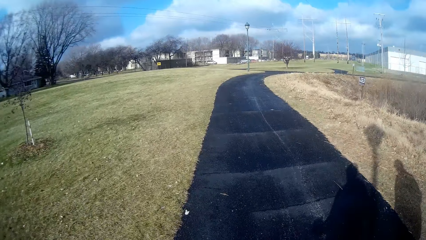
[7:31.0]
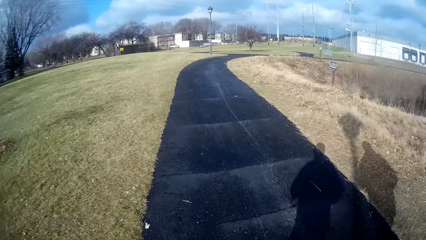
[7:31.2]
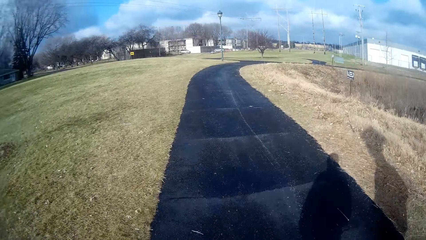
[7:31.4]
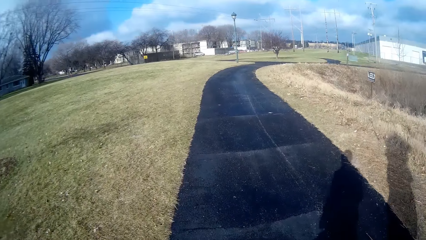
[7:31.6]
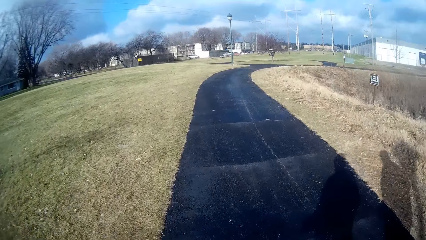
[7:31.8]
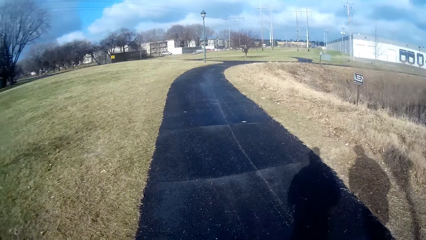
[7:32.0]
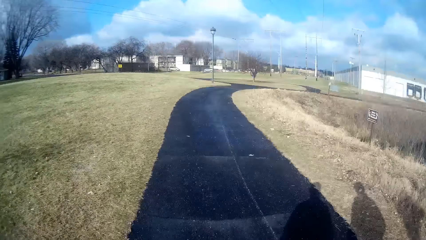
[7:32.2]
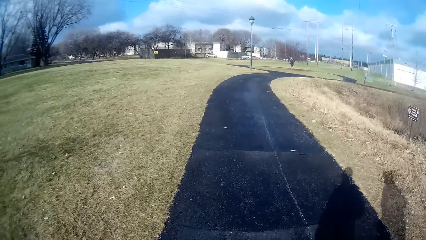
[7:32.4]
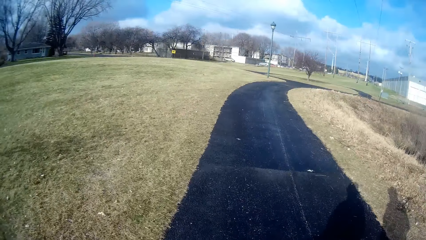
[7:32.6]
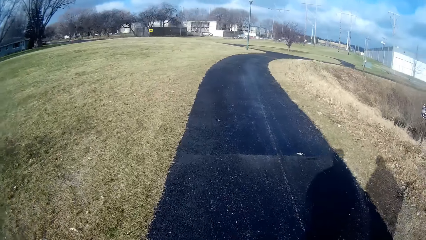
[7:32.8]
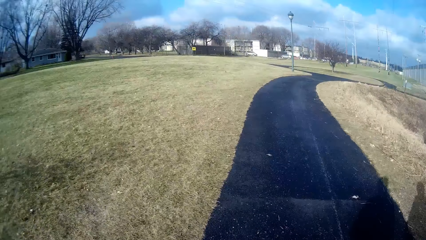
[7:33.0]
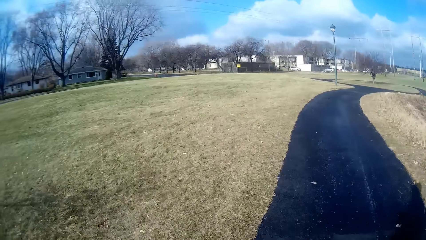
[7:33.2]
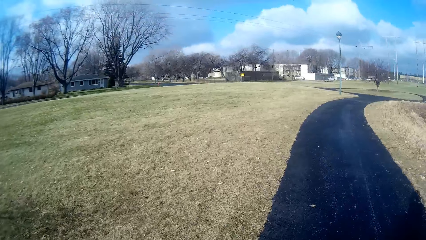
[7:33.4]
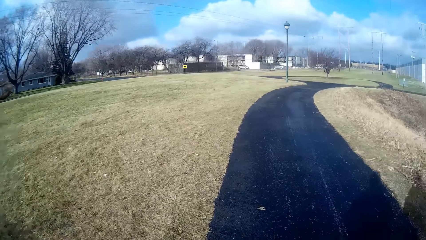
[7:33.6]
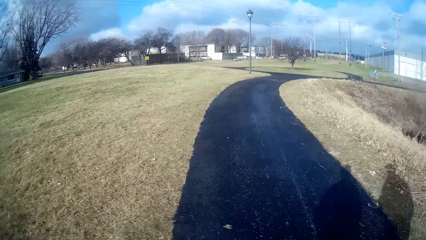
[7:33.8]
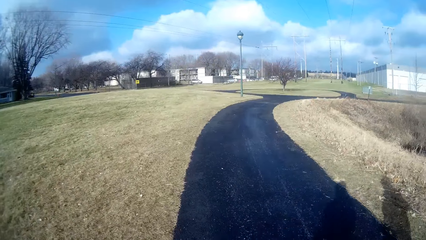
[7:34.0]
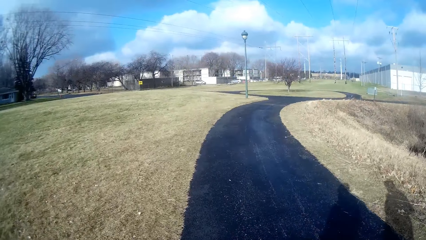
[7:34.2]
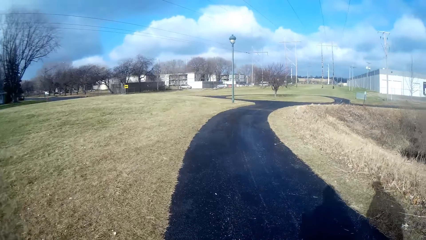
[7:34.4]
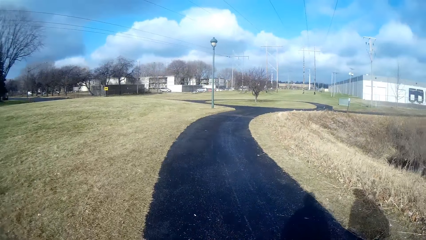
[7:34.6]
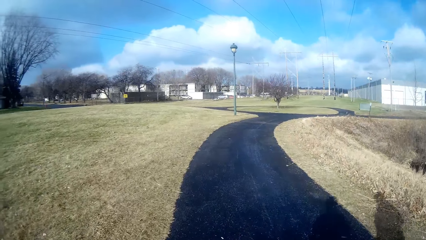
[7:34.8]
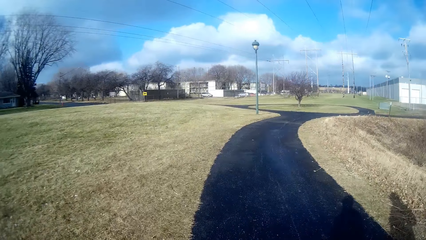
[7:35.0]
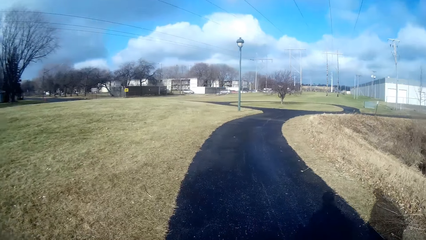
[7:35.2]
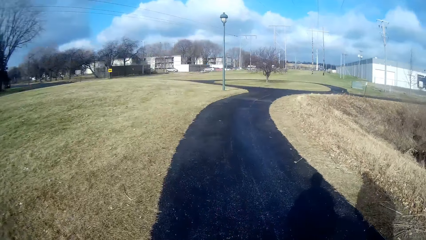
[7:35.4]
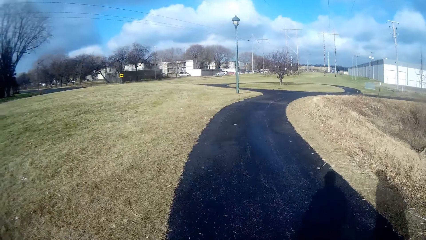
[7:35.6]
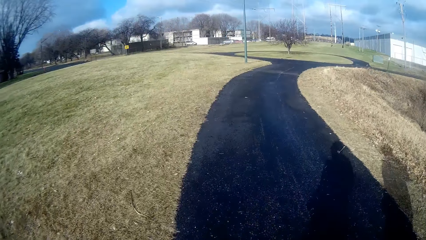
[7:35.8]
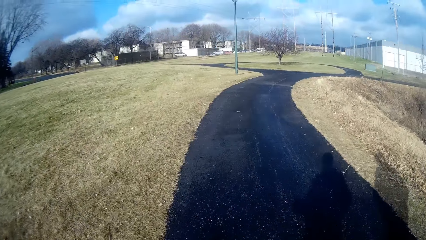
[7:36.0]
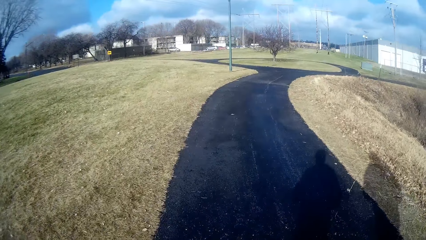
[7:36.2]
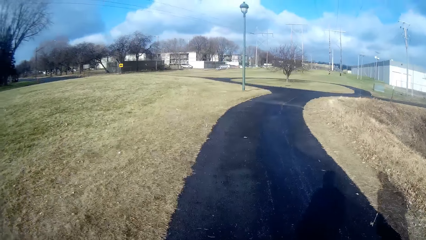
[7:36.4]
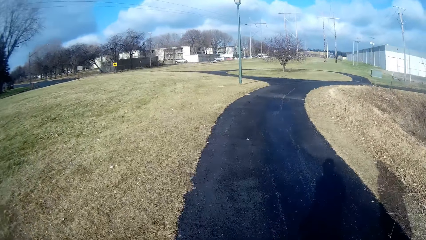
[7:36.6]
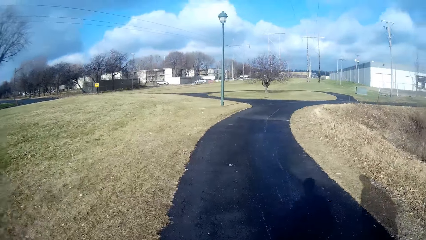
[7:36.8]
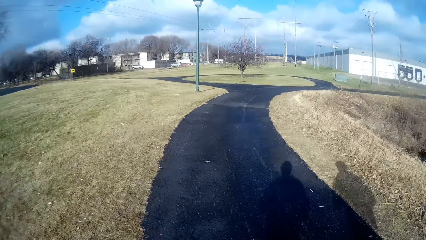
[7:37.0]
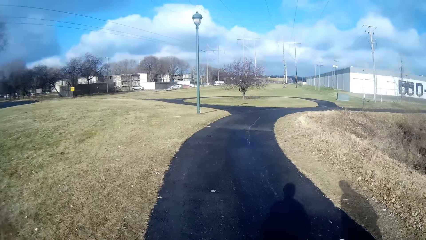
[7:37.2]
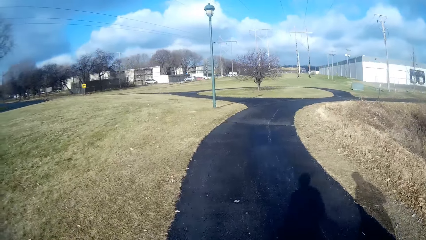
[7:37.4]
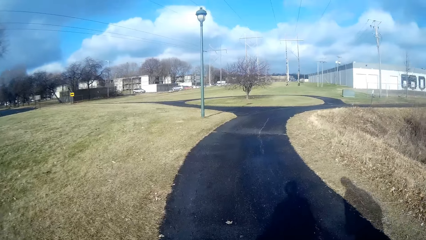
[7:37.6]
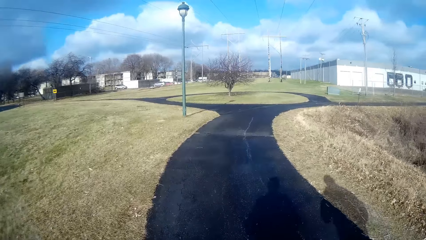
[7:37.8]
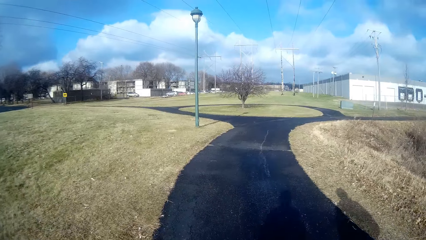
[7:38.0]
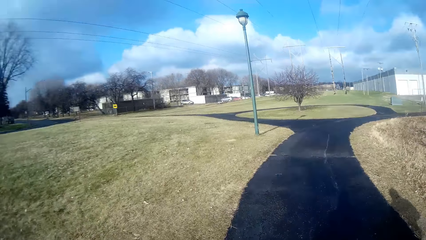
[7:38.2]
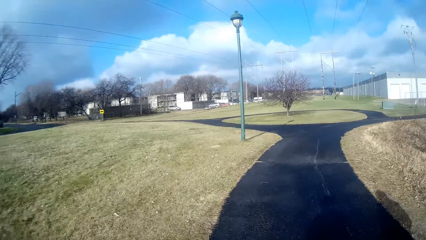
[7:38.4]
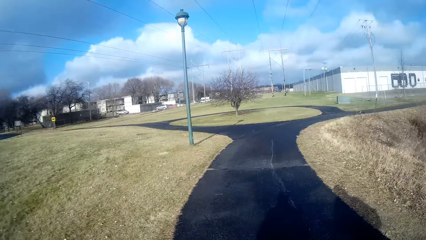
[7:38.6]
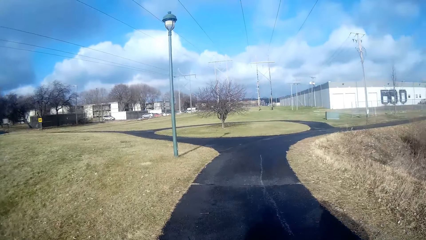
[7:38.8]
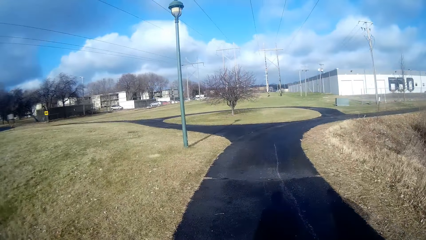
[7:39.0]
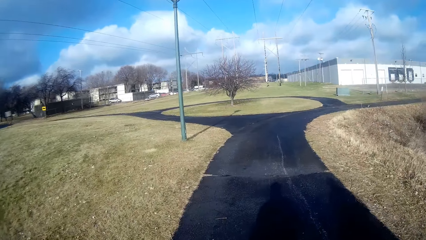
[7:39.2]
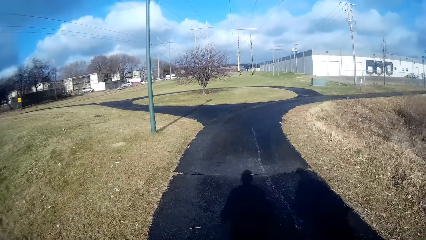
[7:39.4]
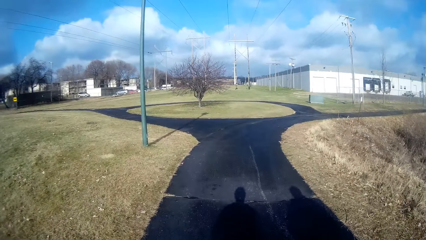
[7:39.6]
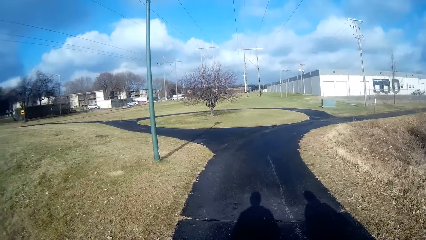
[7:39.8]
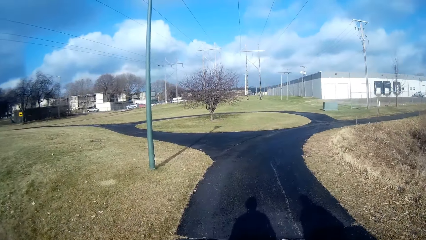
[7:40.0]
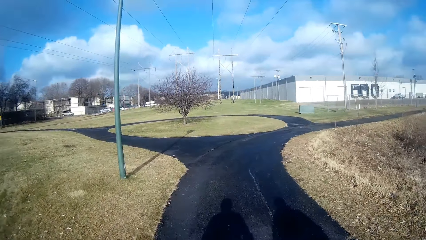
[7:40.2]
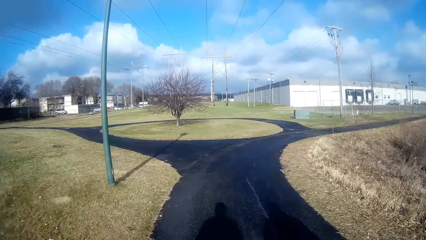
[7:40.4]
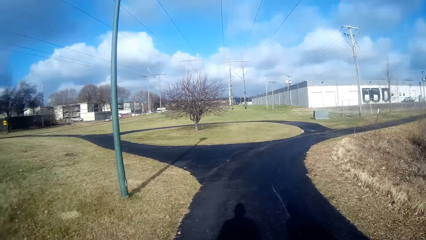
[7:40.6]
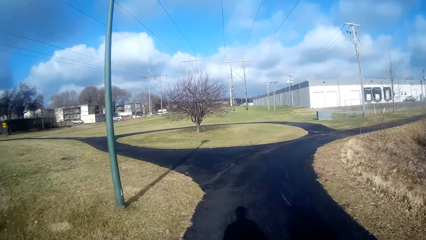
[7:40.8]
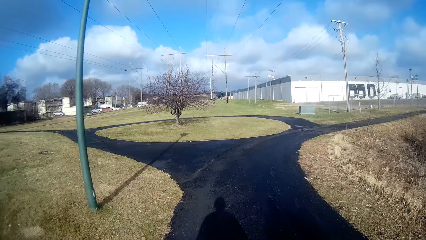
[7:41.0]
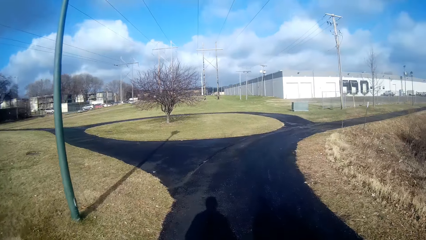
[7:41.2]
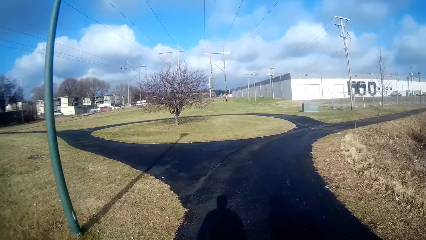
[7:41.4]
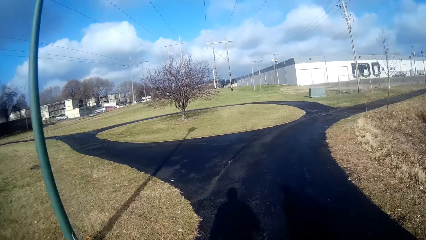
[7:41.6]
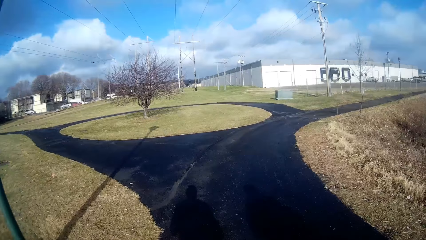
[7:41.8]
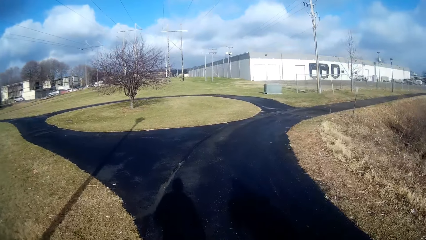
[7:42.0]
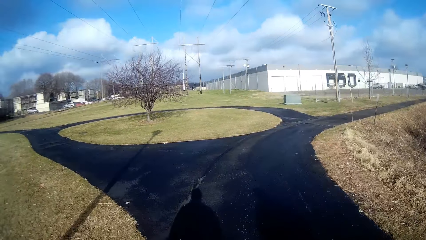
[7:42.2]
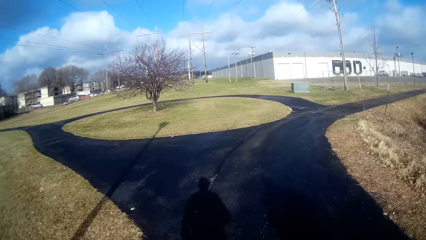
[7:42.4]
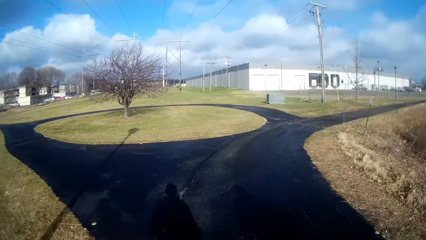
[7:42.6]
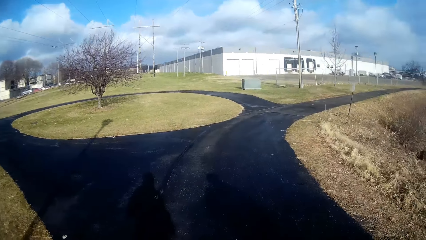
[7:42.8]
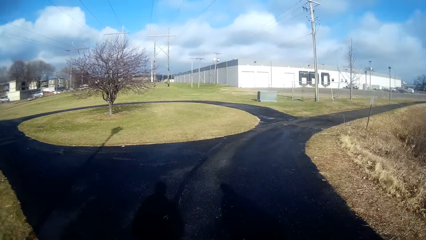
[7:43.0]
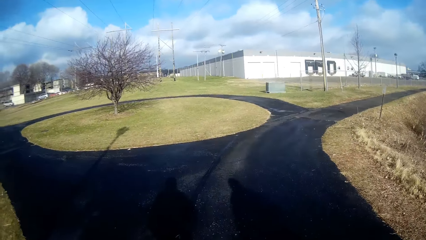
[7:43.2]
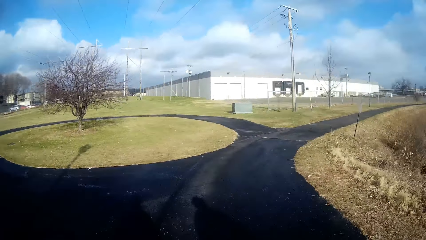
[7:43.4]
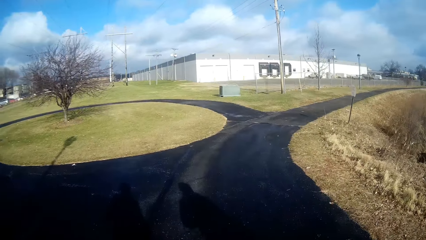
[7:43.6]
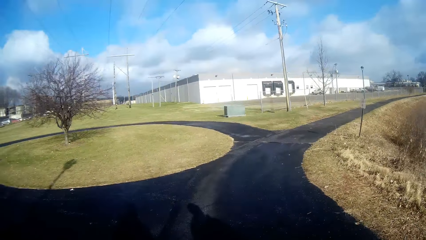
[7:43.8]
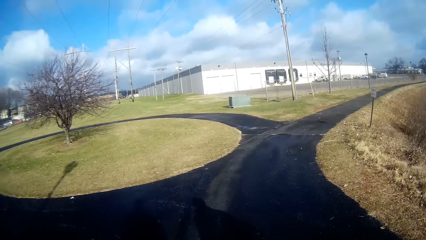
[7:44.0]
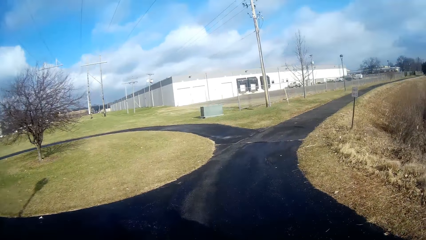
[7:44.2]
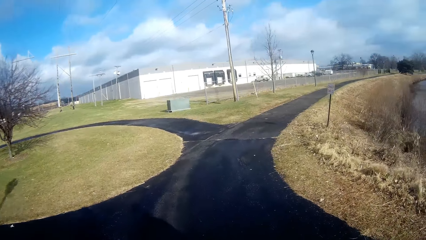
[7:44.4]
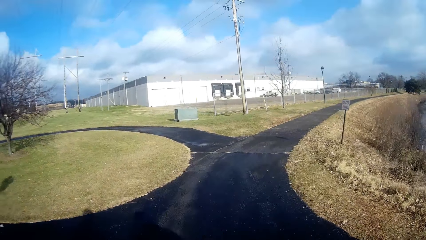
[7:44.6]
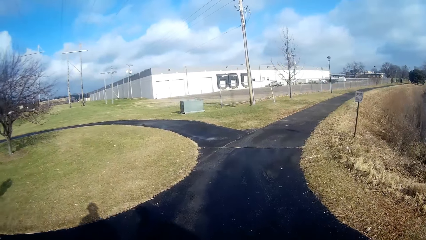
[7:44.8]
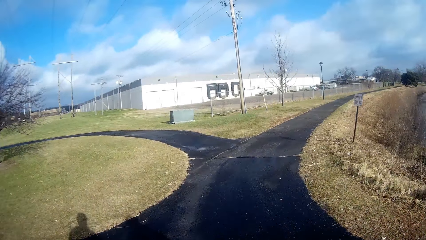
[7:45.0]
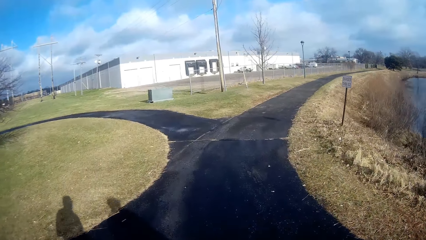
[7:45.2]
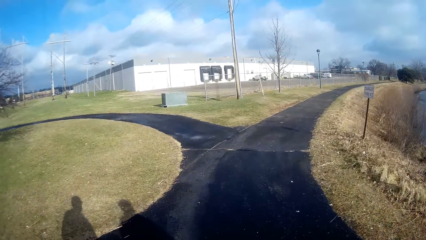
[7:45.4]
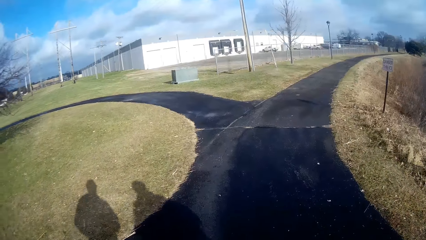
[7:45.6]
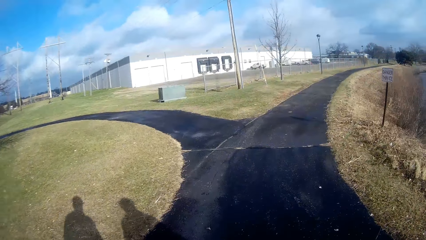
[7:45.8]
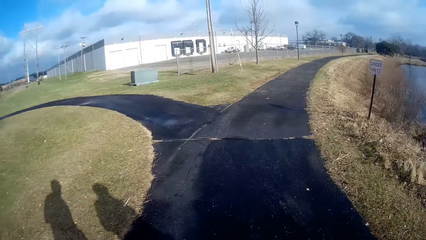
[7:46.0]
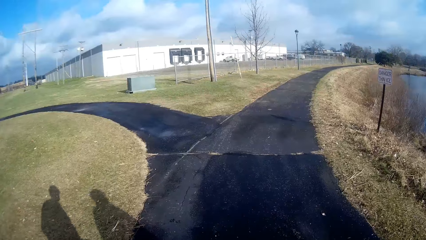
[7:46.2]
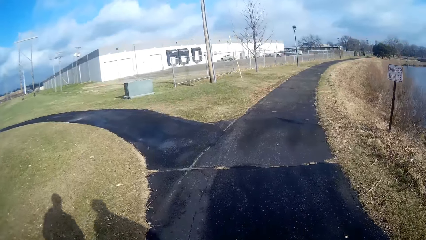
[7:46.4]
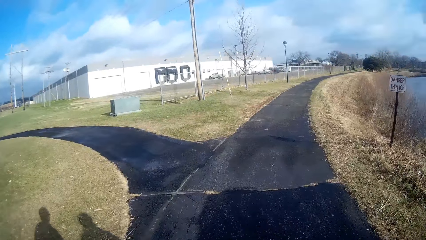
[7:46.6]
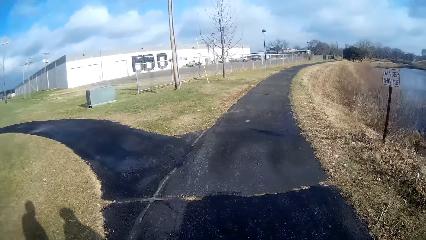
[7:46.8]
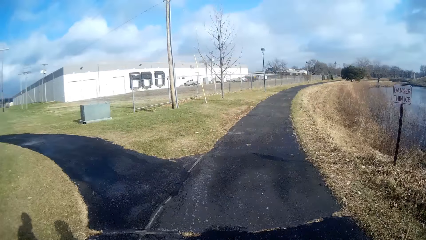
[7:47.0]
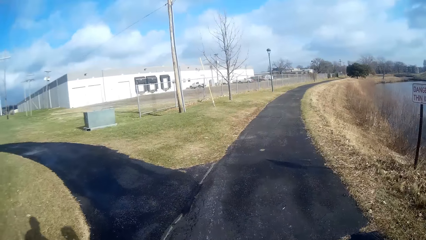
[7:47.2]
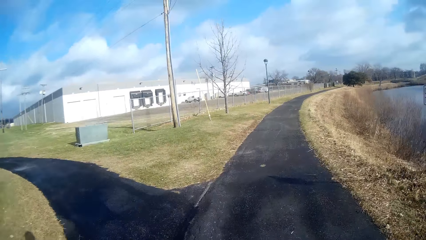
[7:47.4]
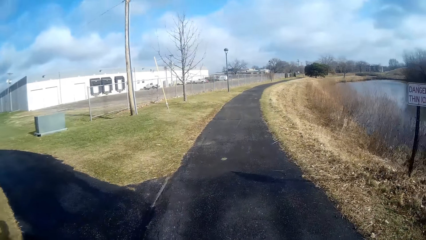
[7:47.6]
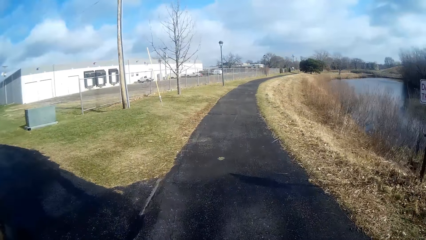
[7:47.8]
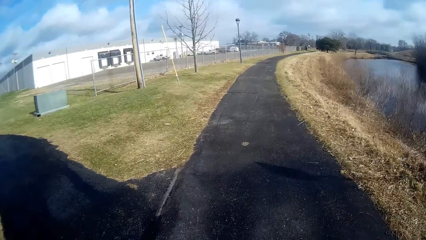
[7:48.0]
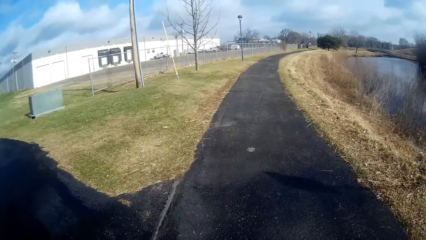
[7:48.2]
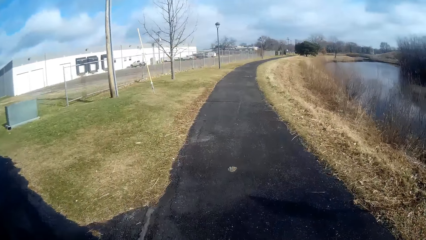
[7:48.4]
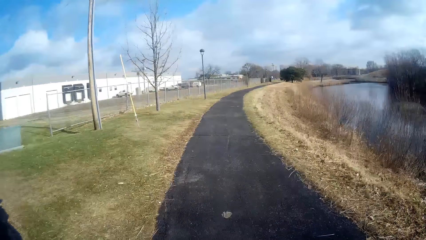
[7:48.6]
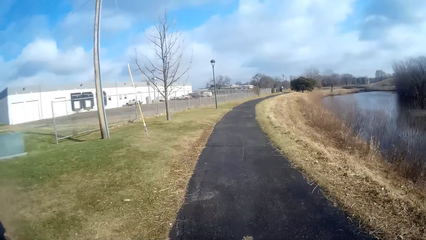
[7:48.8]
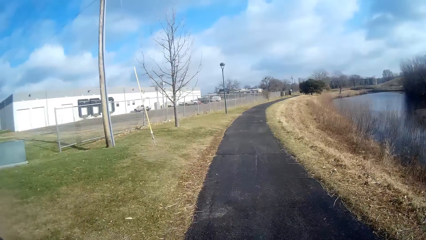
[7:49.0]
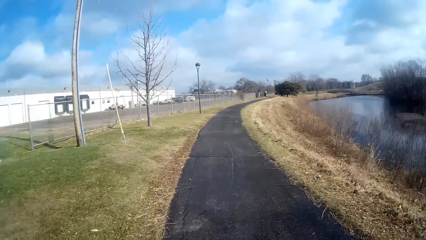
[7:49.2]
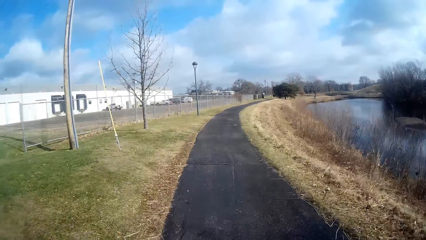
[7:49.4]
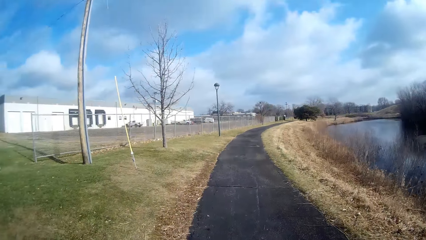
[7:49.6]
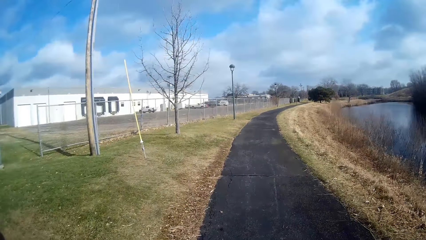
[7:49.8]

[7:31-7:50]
The camera wearer belches. They jog with a person on the road.
